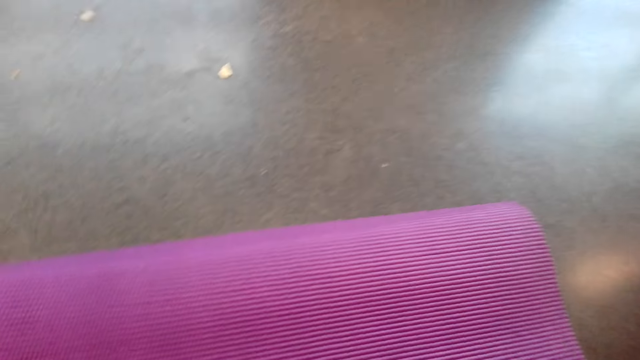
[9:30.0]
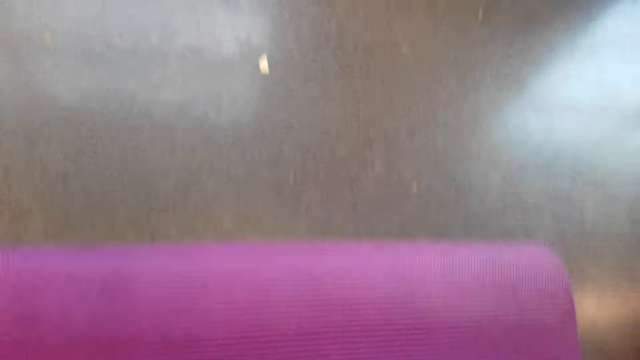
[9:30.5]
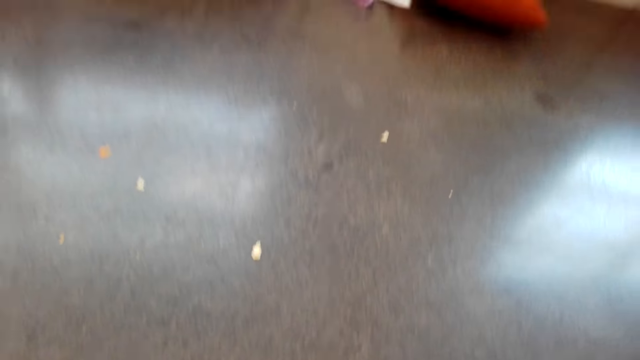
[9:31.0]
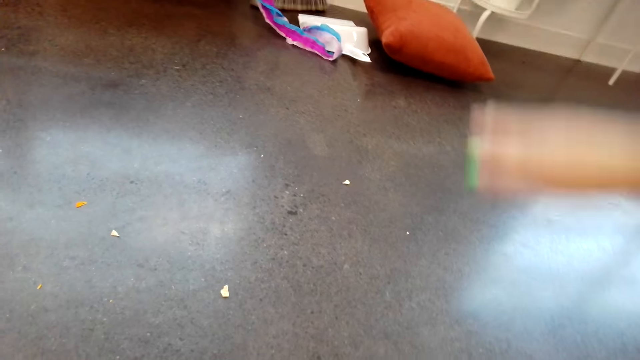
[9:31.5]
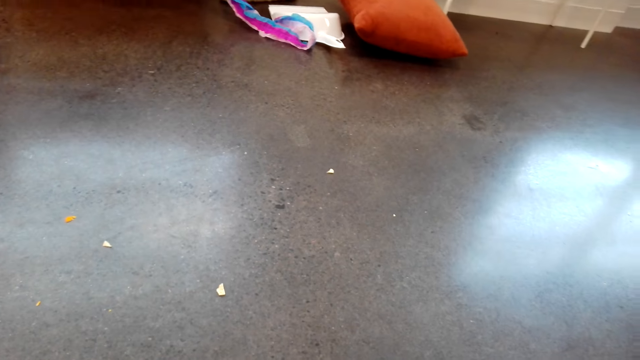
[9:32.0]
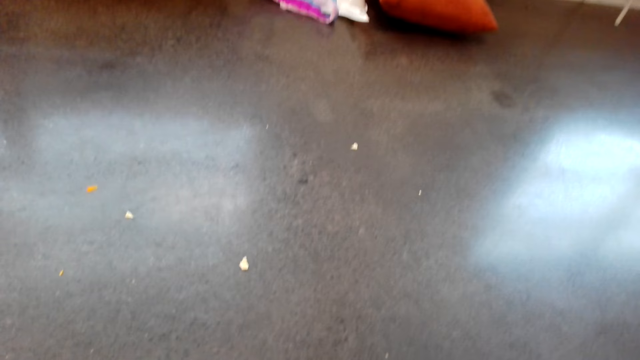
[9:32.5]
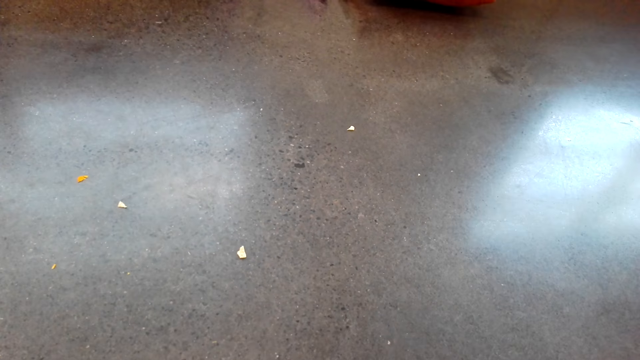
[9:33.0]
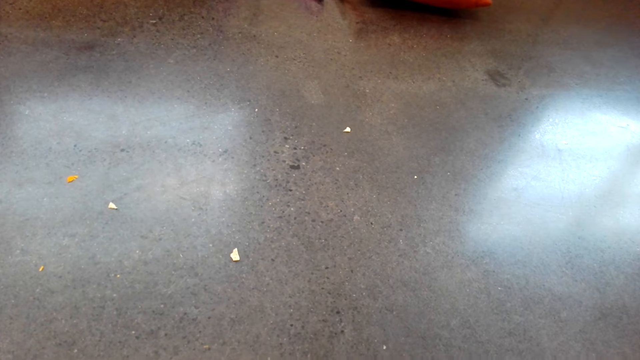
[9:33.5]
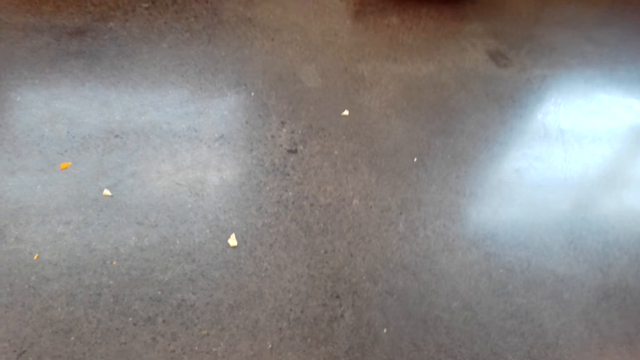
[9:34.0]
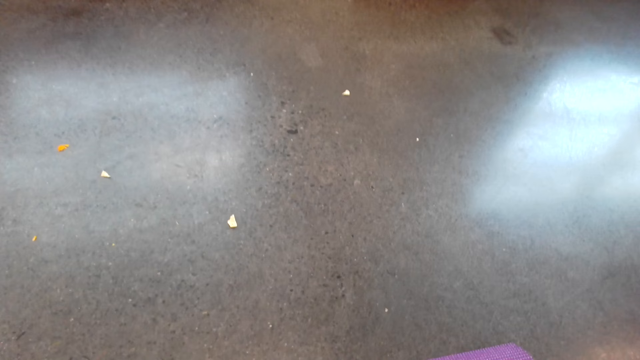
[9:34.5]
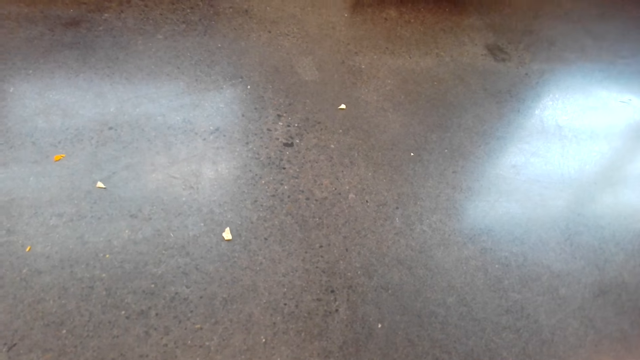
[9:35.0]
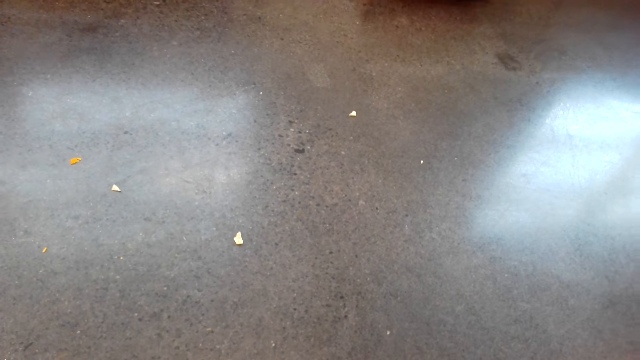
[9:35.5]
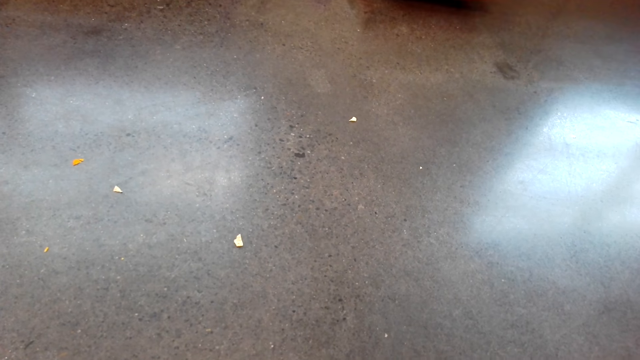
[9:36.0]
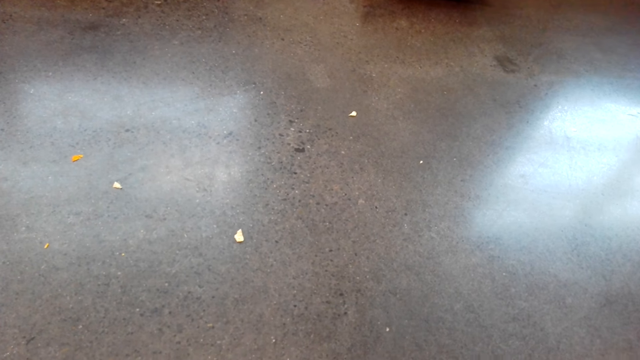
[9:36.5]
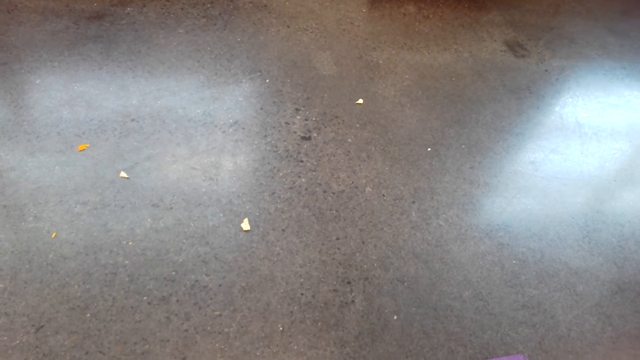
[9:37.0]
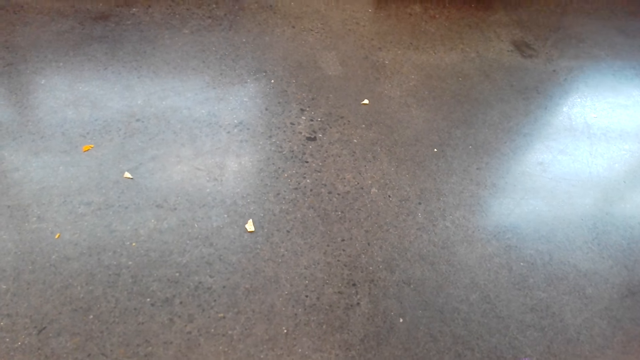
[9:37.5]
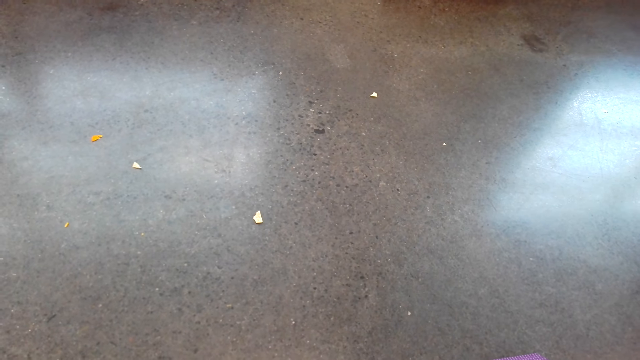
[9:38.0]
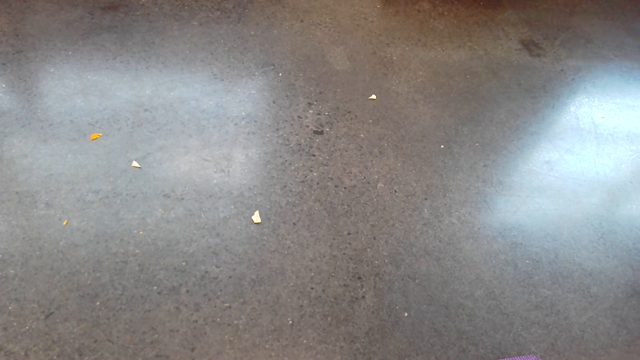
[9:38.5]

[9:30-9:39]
The camera wearer lifts her right arm.

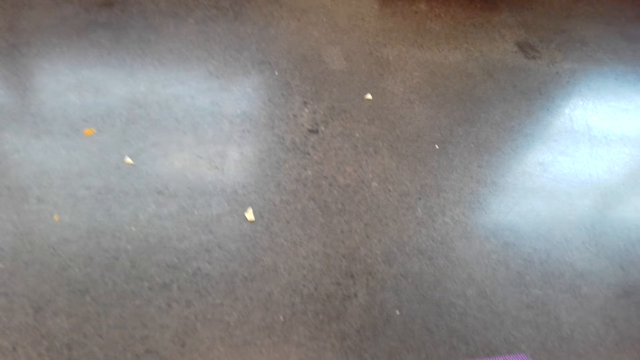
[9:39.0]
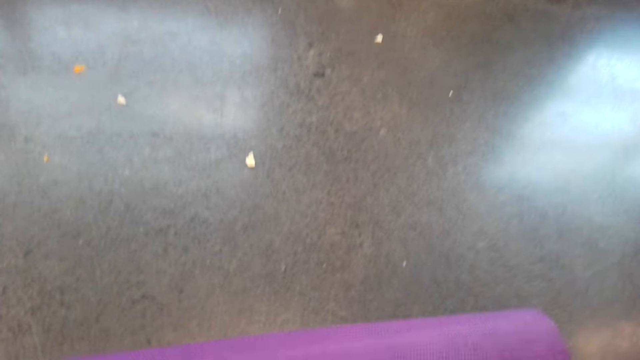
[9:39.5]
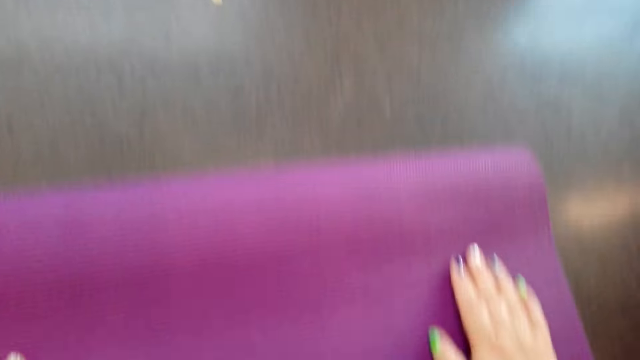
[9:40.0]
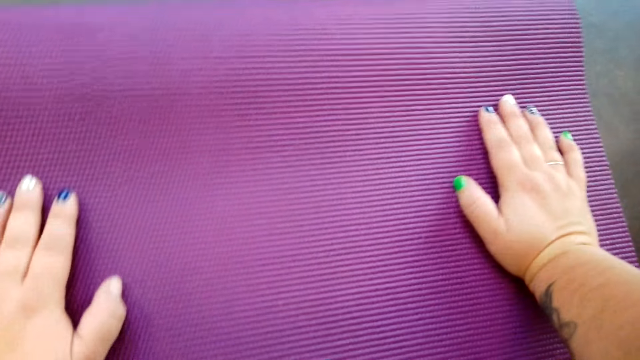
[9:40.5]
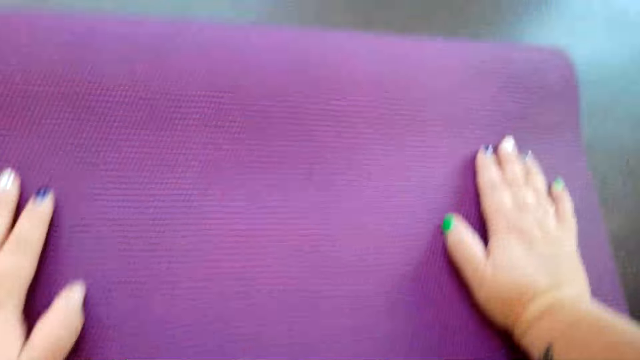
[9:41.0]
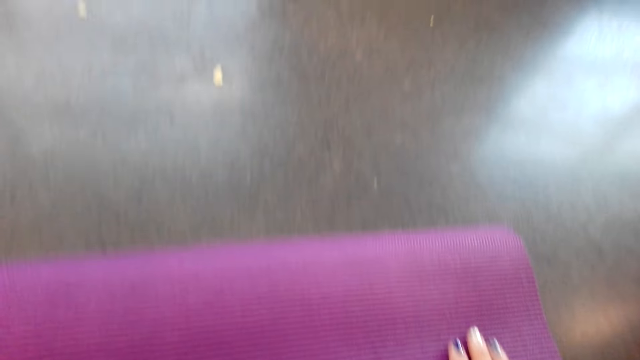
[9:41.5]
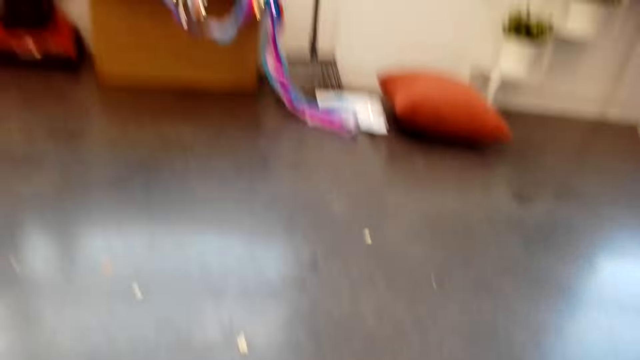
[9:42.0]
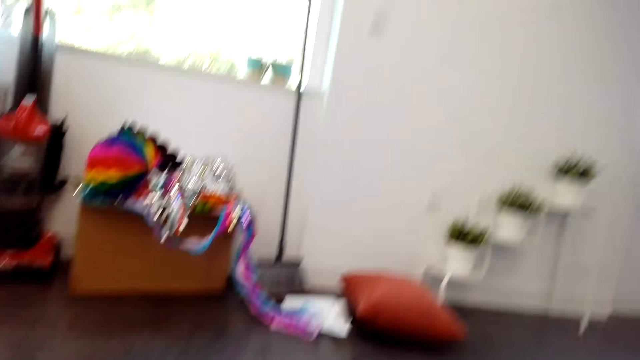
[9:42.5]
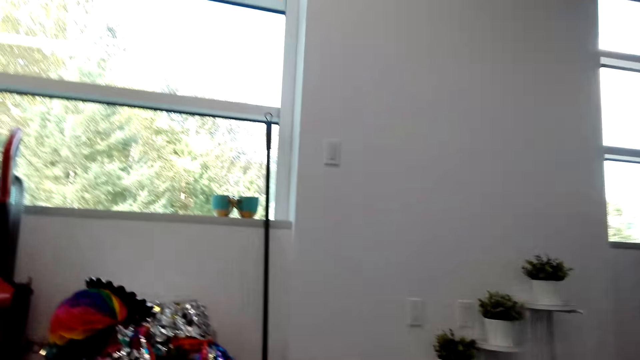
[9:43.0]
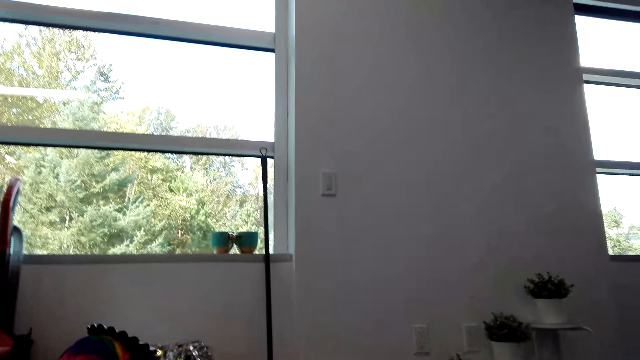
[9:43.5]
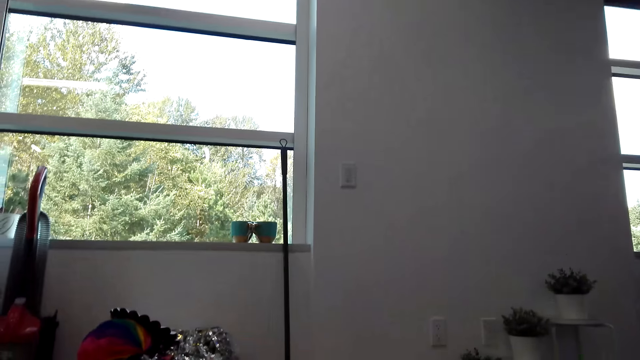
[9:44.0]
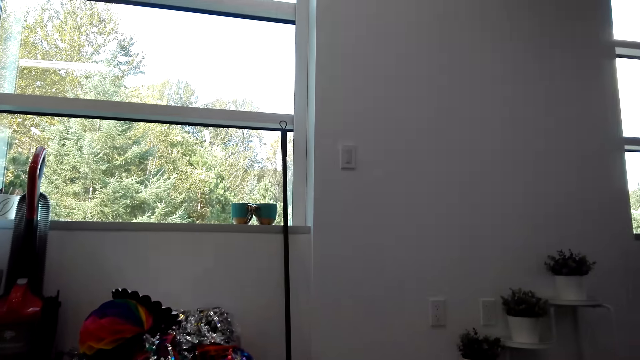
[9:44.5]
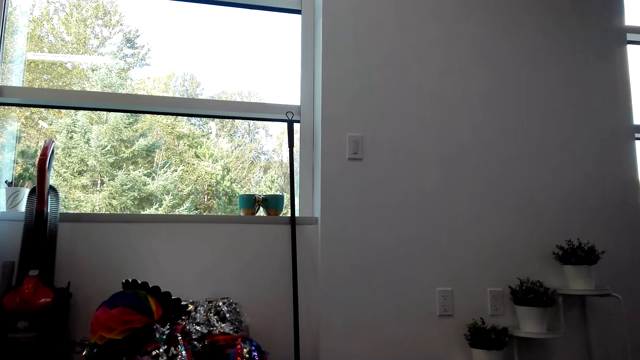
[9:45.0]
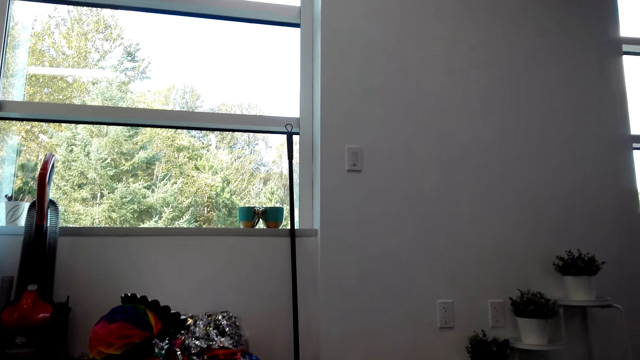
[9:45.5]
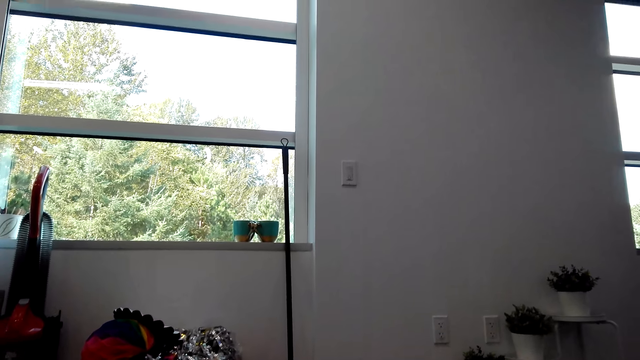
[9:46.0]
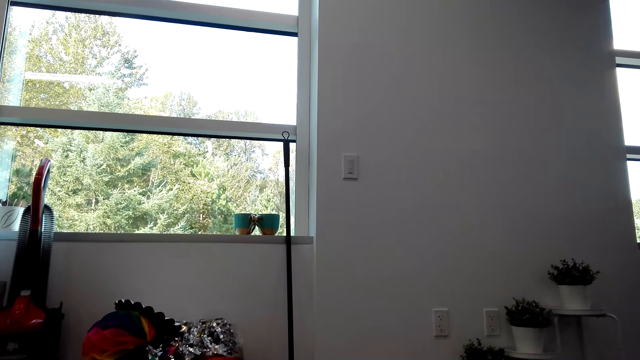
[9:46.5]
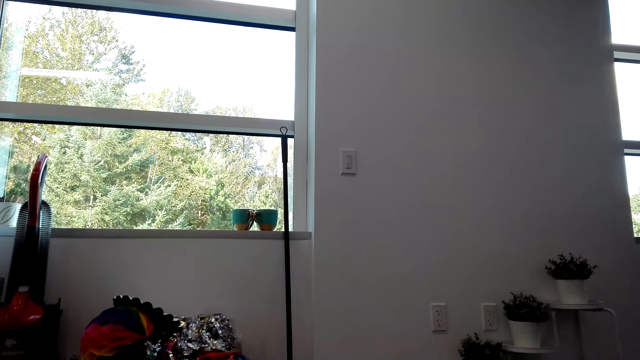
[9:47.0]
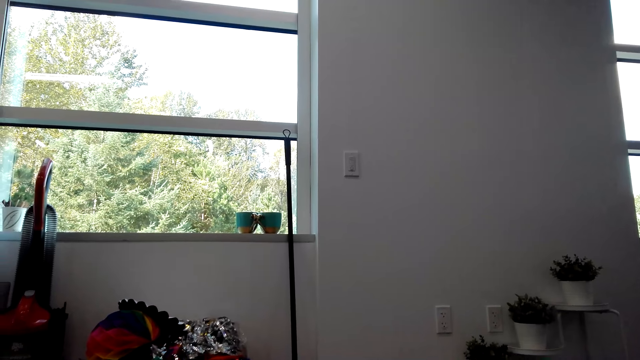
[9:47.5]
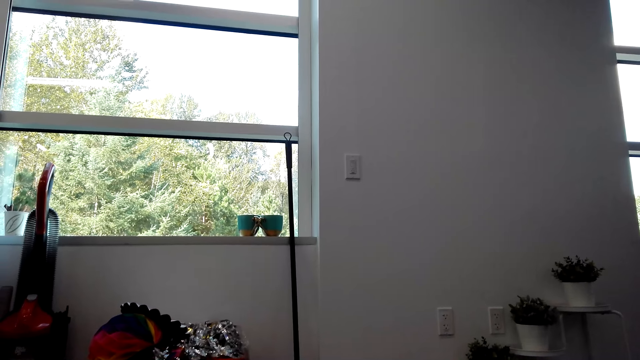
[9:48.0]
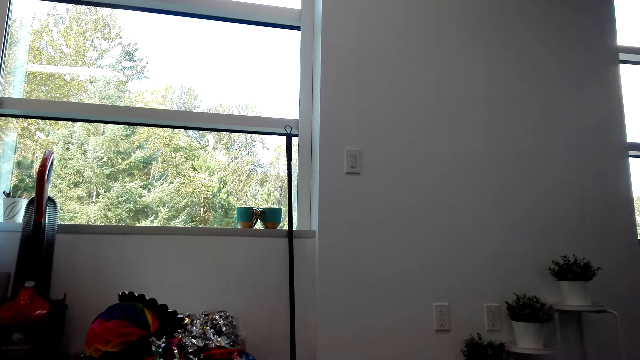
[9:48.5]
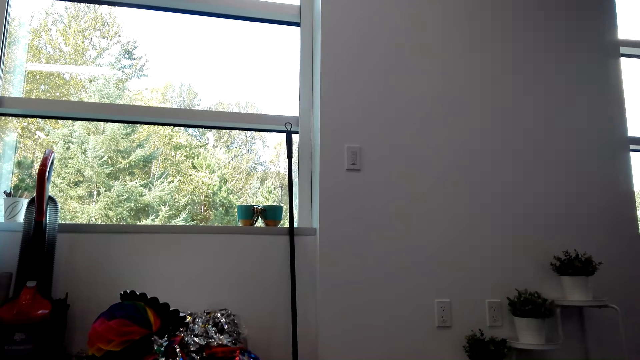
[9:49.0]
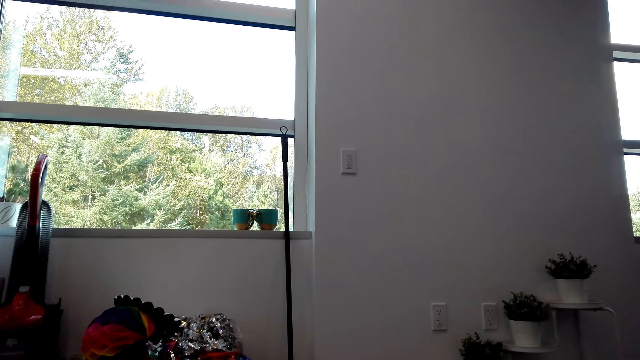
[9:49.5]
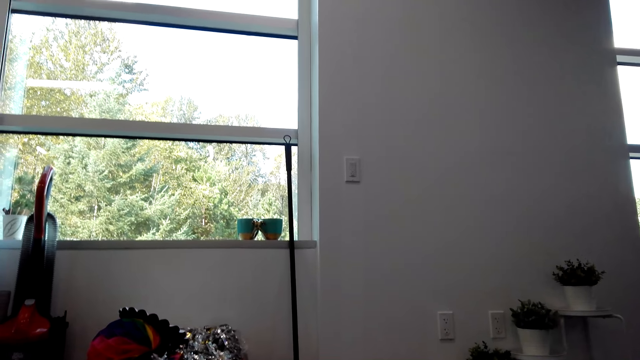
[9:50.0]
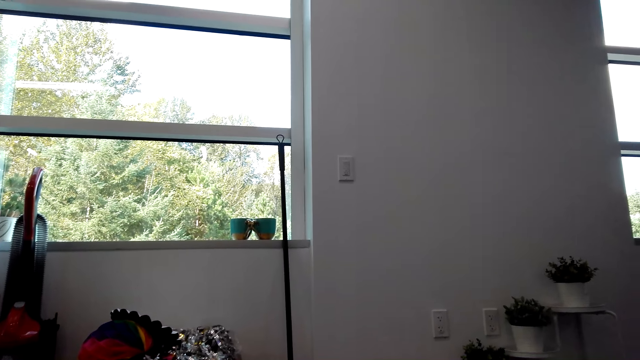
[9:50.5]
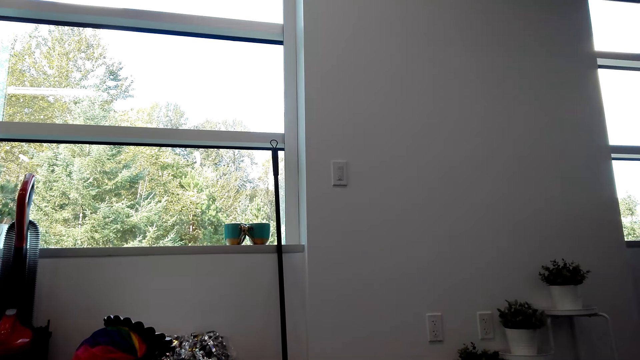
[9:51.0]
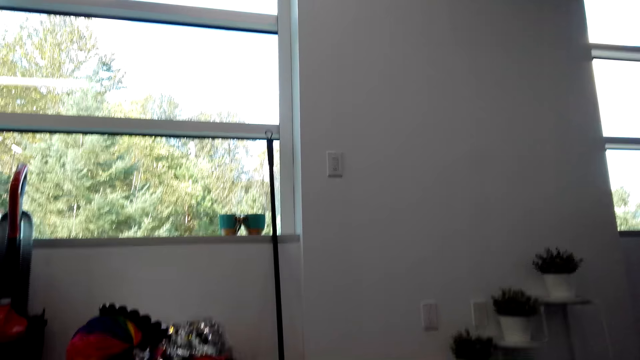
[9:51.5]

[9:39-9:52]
The camera wearer stares at the gym mat. They stare at the window.
